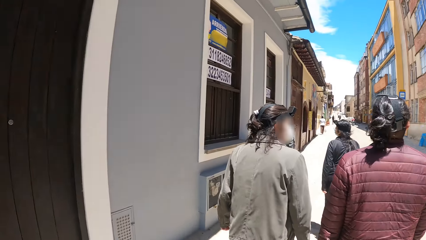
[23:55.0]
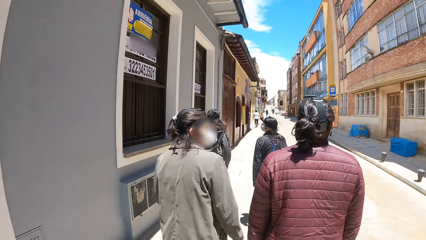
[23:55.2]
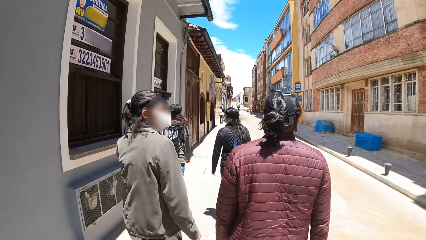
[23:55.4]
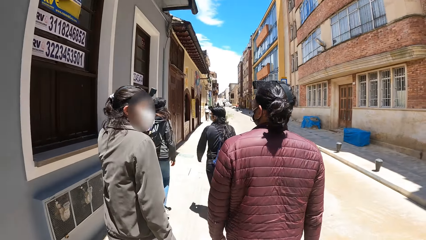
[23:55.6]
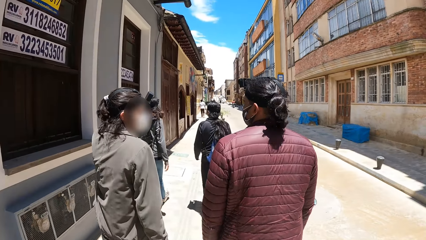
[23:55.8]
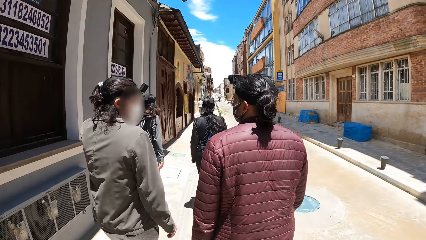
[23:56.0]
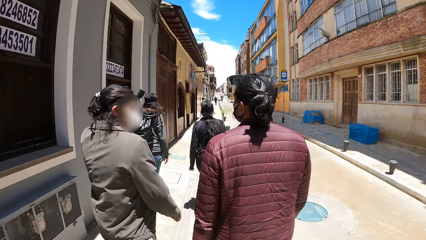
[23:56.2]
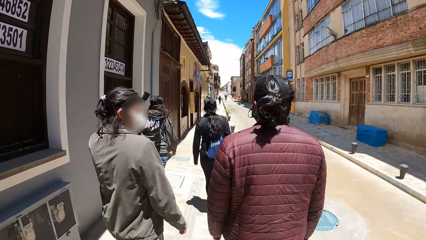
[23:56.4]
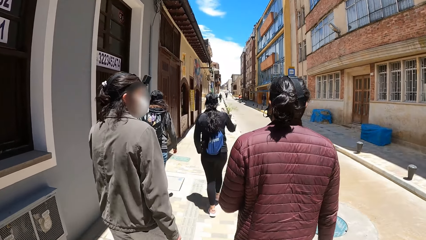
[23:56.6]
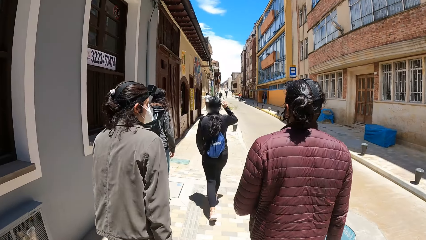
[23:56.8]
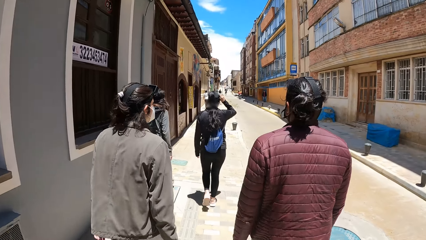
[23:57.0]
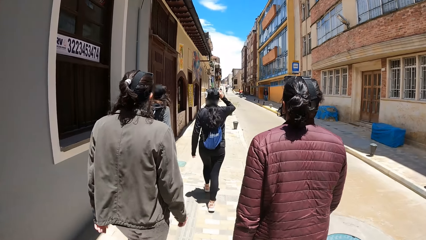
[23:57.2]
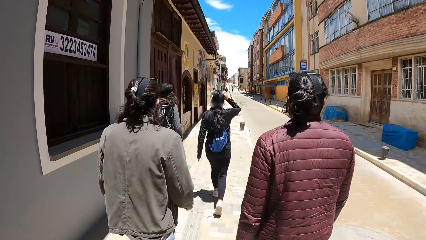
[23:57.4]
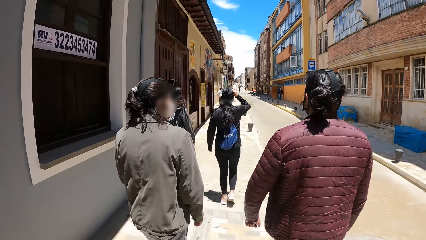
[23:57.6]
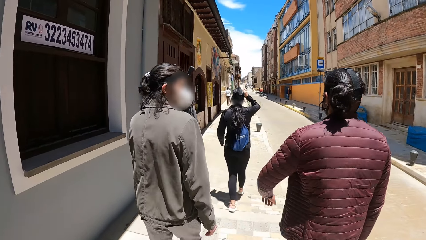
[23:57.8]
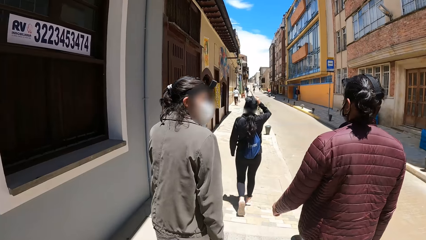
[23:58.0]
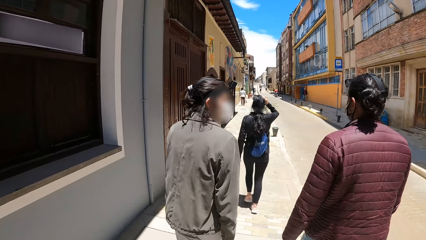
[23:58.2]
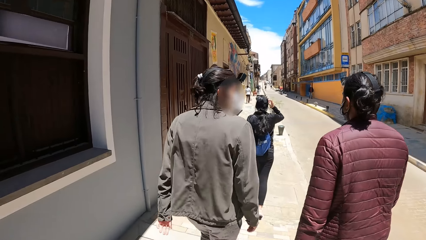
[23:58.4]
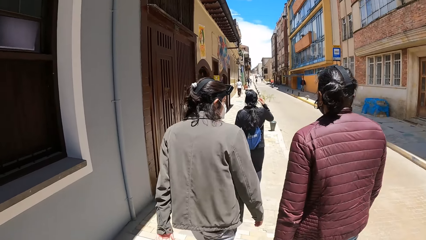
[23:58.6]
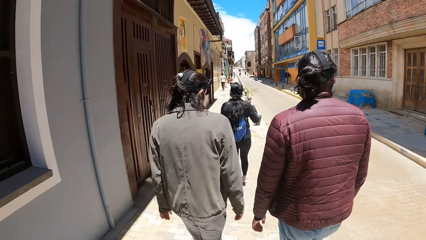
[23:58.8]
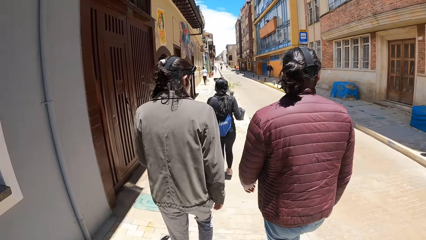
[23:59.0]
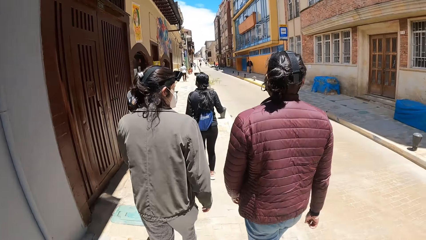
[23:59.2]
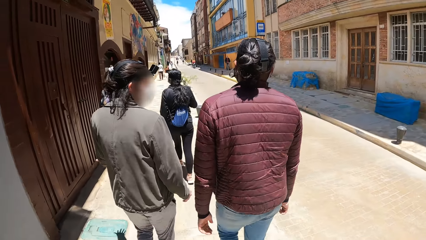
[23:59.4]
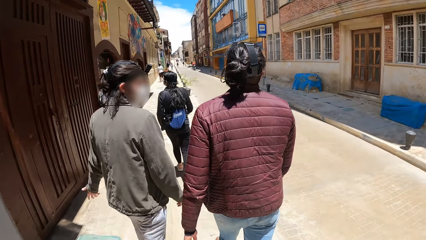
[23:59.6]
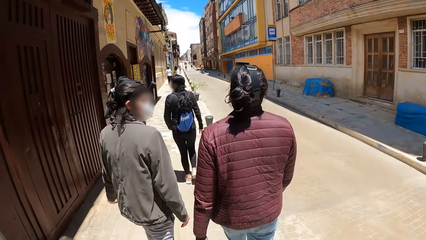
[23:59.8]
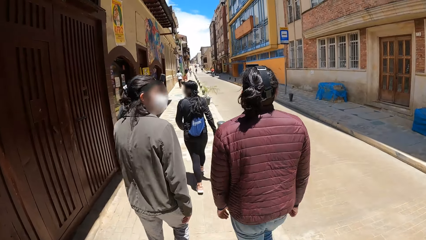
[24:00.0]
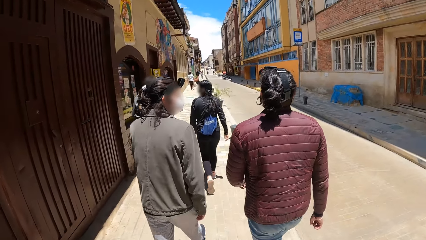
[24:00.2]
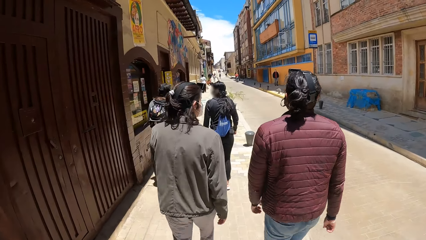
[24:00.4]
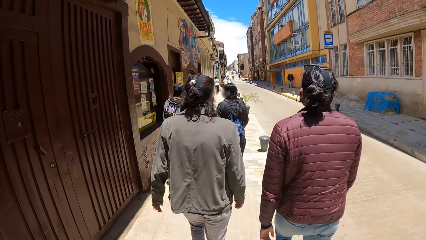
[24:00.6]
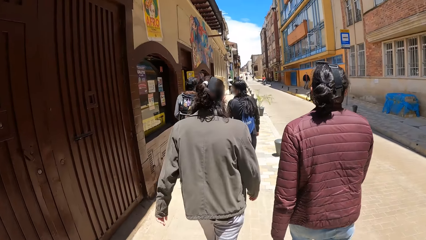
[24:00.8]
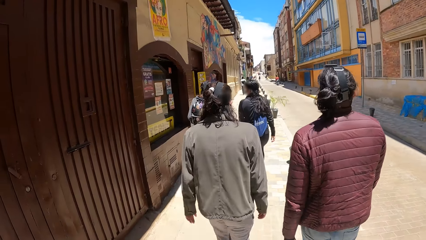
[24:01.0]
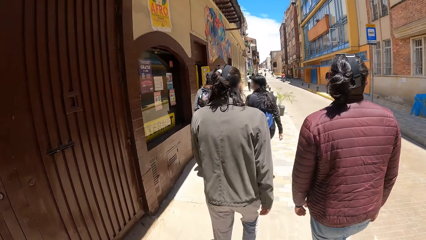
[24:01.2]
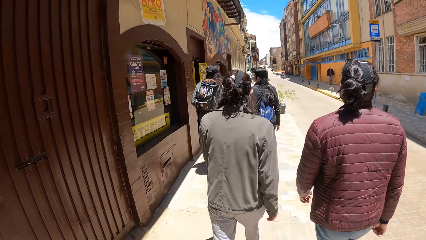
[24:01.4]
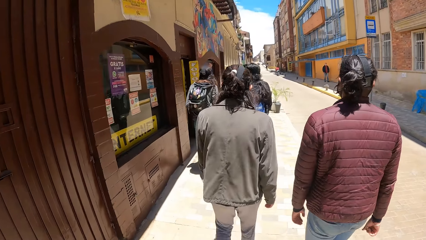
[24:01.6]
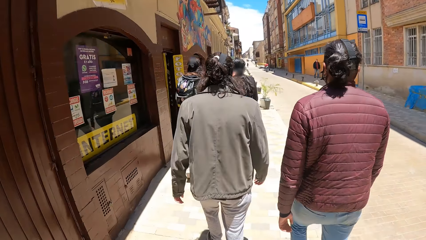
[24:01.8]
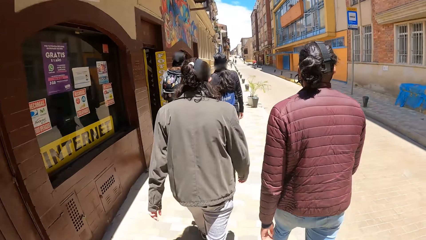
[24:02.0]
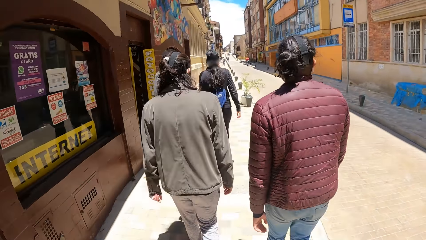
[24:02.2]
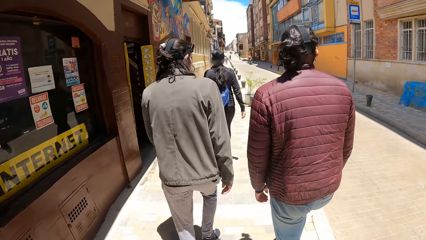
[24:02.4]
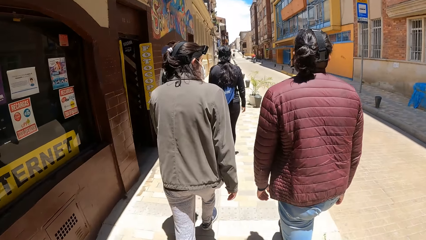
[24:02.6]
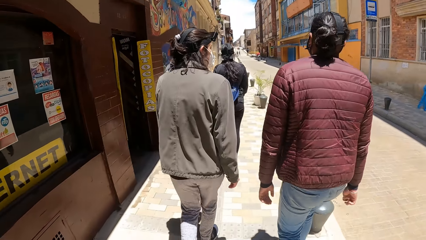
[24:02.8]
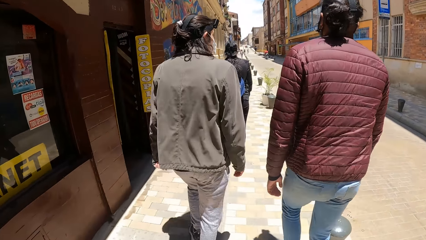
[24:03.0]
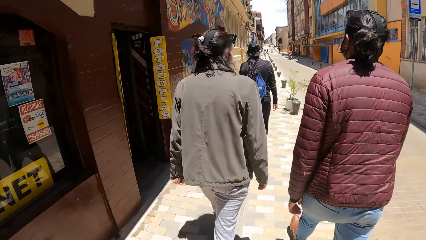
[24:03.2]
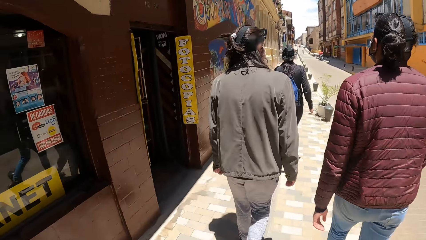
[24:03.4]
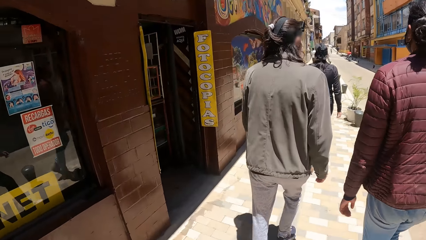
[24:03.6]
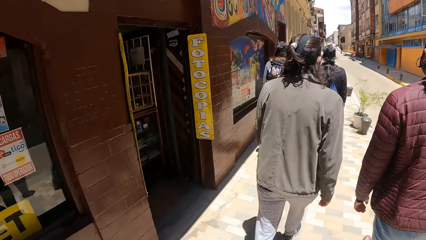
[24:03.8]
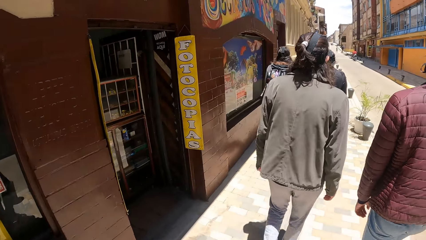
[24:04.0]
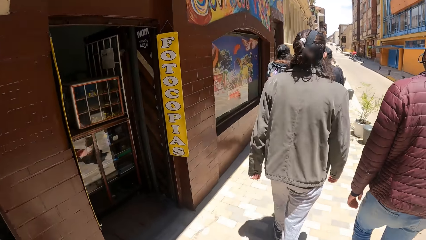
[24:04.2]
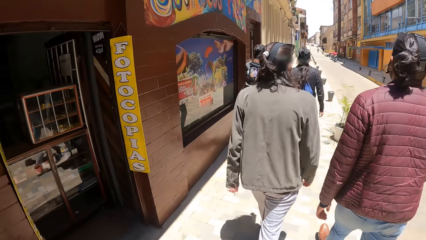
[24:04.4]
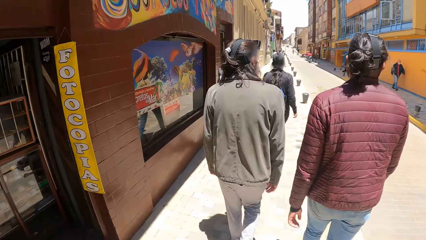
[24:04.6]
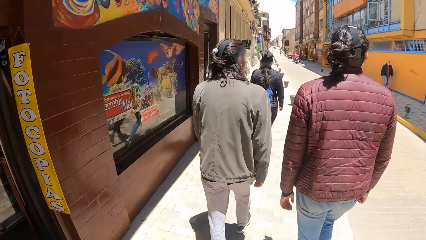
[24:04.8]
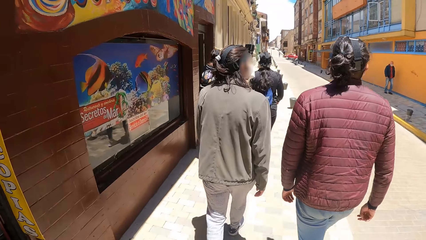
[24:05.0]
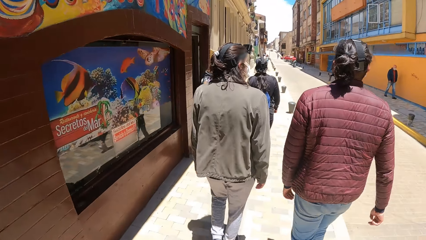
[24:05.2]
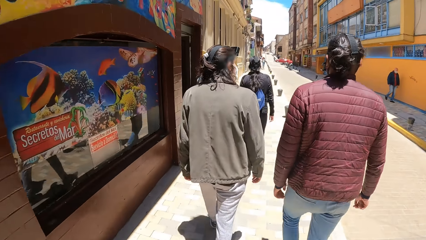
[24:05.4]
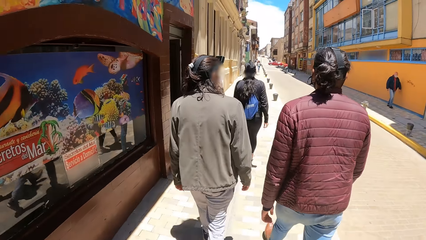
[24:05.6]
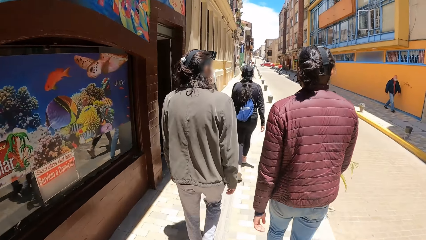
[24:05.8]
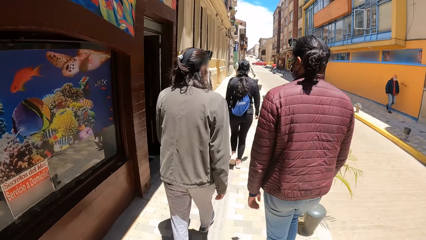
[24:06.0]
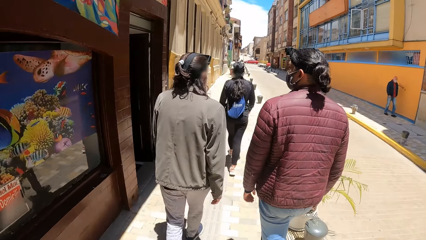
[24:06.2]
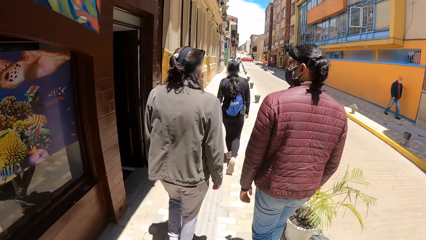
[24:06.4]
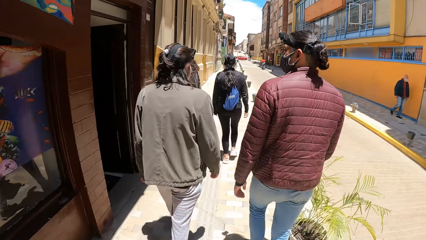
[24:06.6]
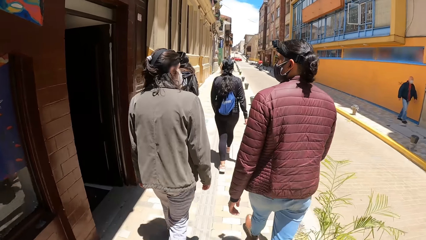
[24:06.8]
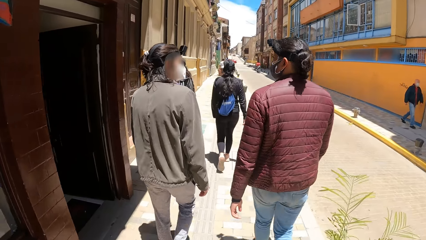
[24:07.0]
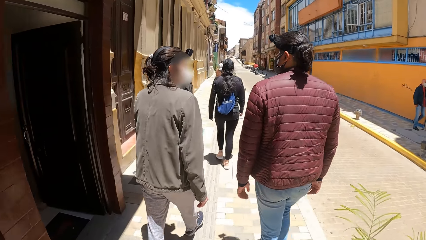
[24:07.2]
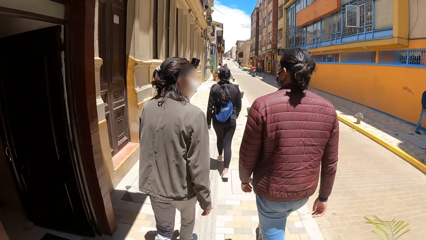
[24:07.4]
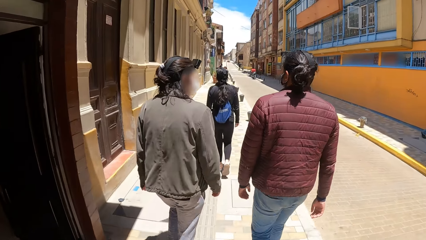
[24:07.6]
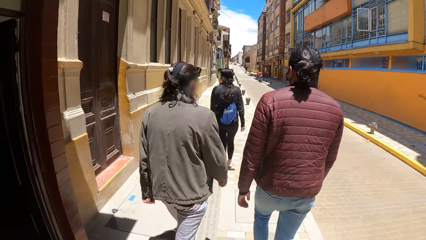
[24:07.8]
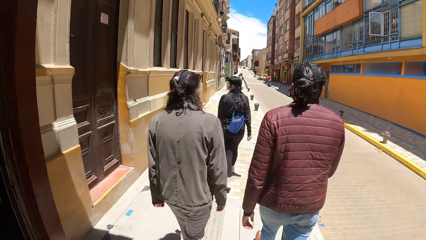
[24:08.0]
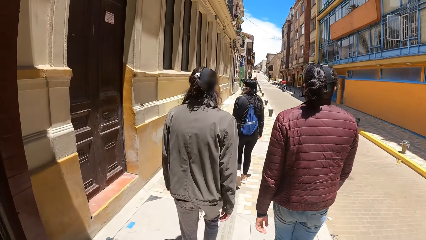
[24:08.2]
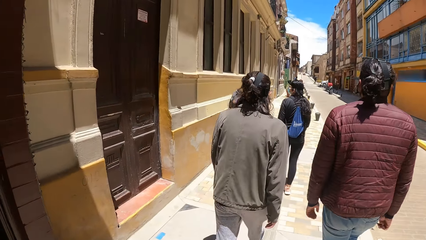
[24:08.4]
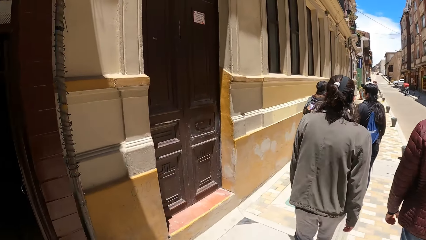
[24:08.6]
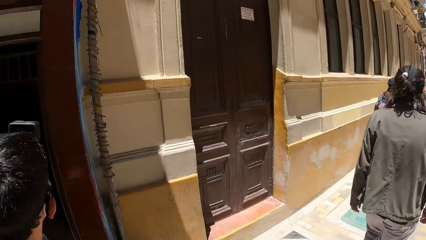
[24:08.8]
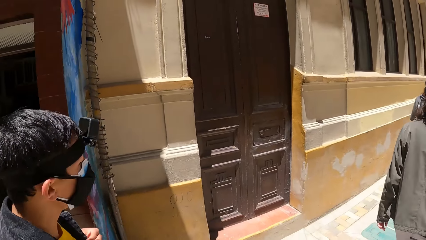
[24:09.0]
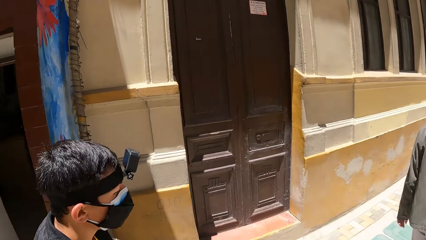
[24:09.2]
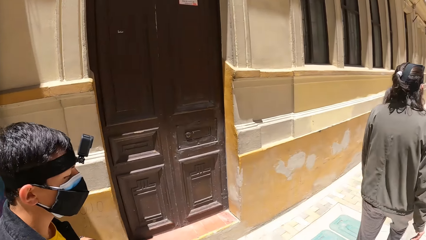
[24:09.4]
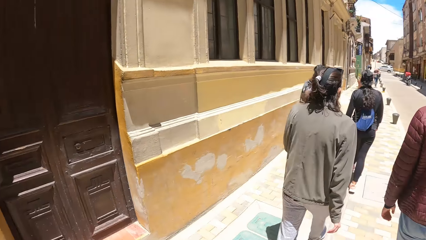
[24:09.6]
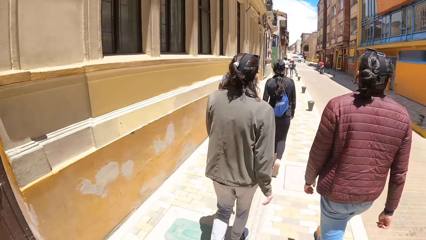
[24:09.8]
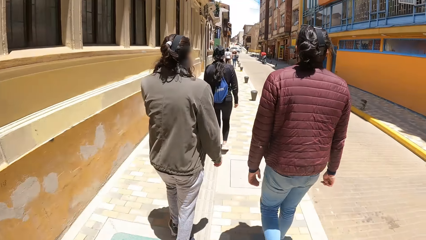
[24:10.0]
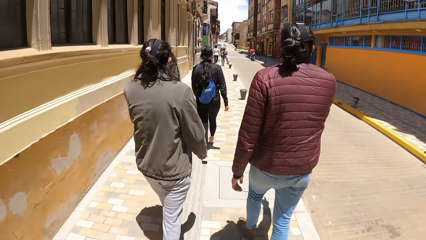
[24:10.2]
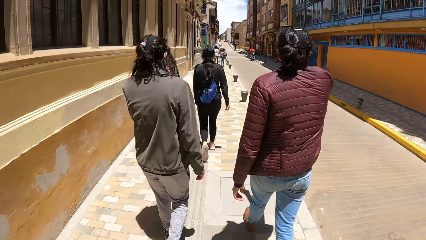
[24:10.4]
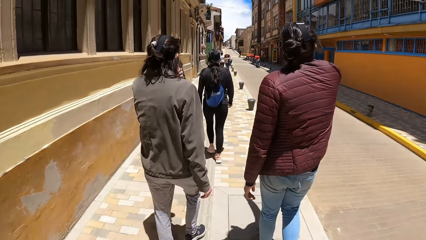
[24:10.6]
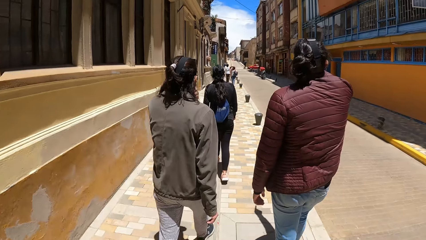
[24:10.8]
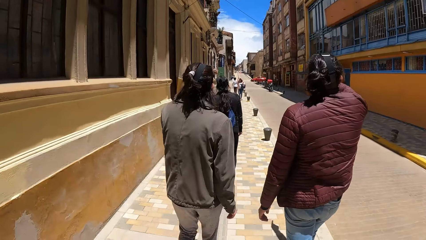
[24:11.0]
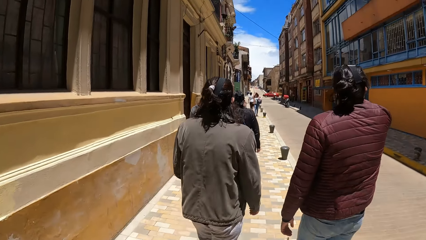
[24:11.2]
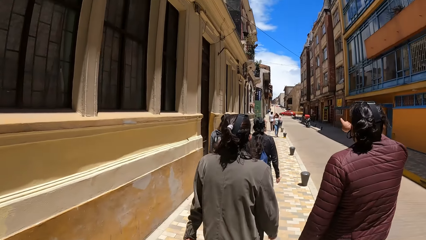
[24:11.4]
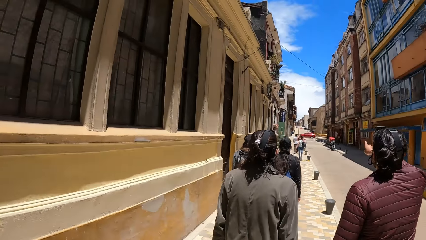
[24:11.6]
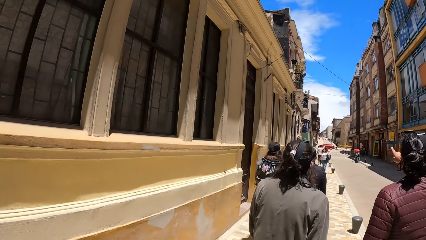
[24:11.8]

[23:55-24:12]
A woman touches the head camera with her right hand. A man walks past the camera wearer.
